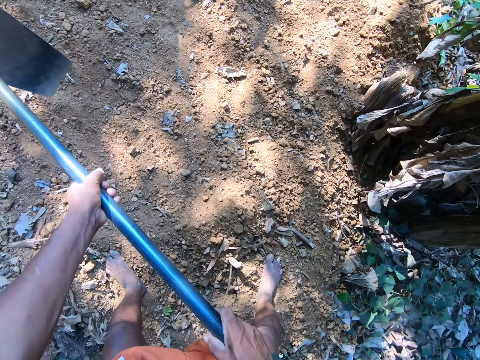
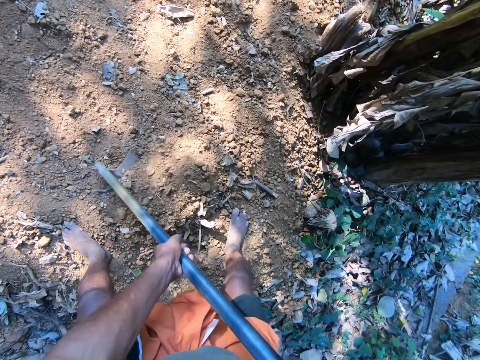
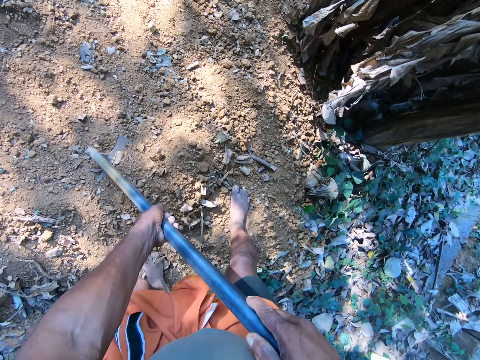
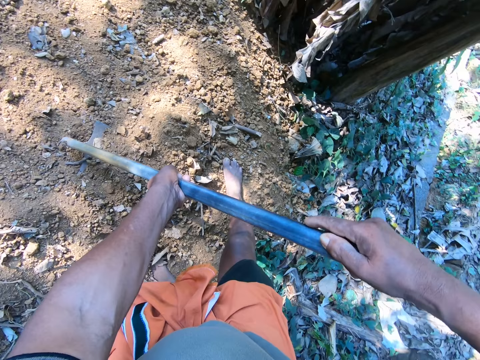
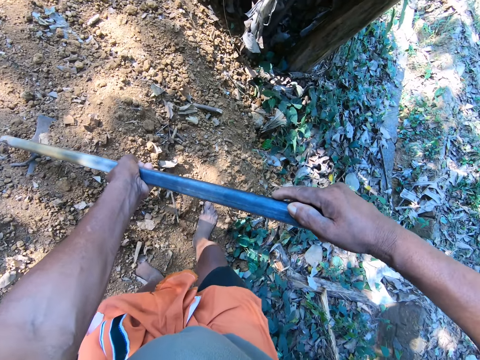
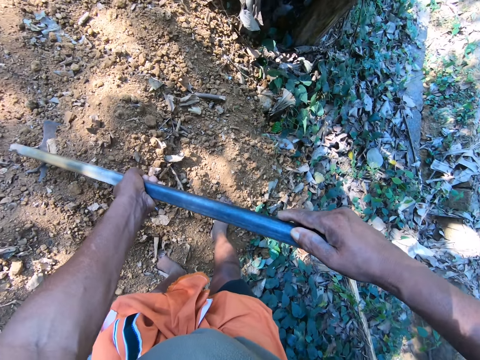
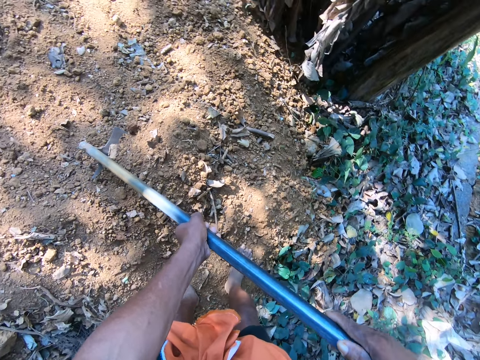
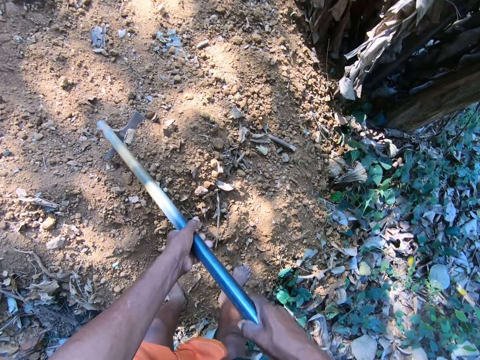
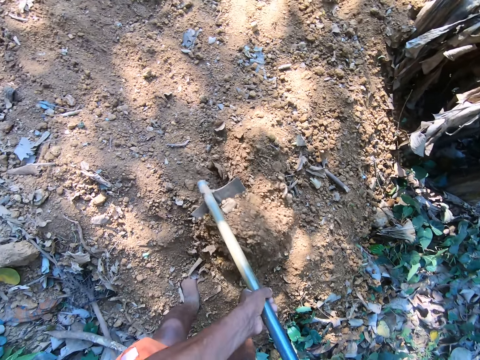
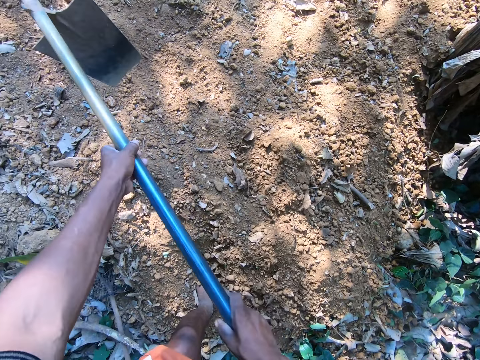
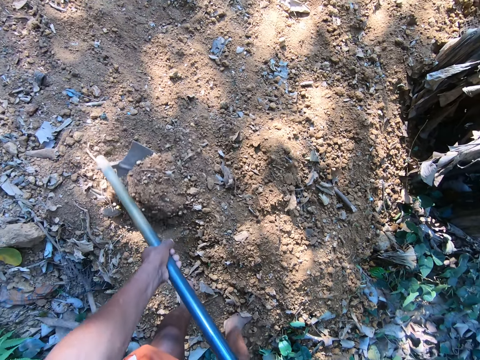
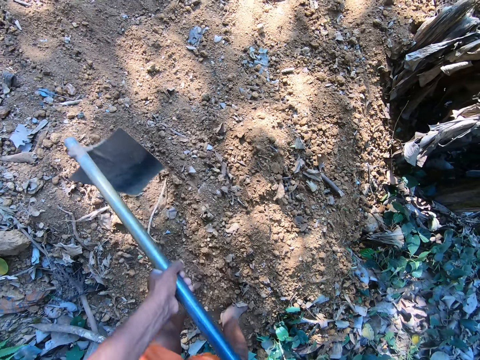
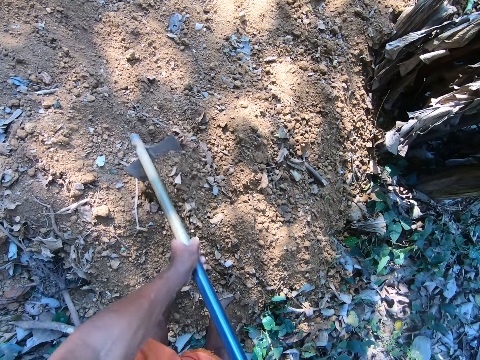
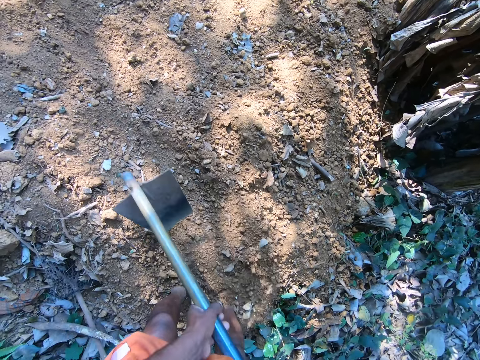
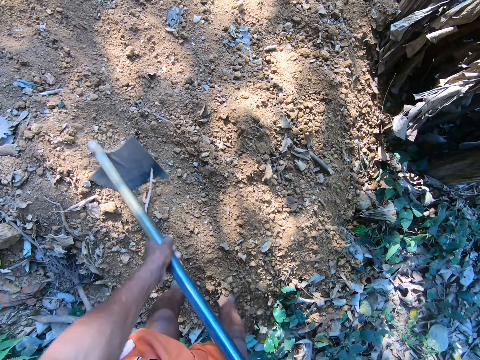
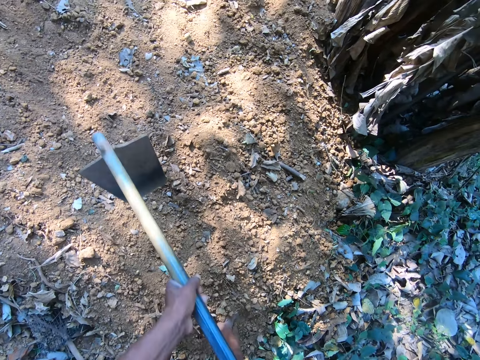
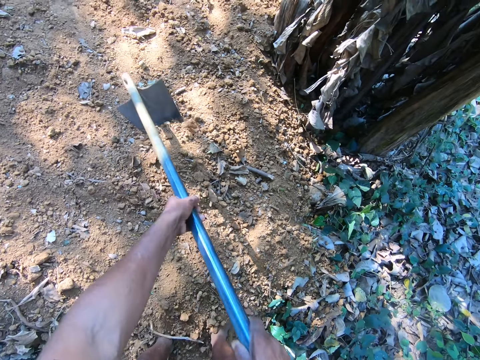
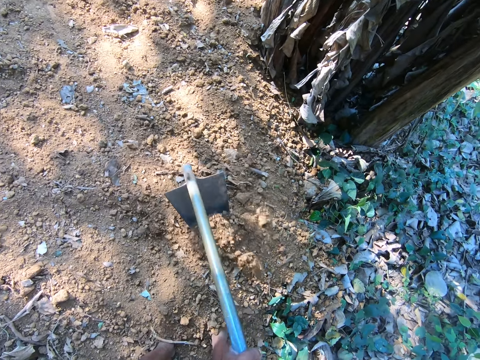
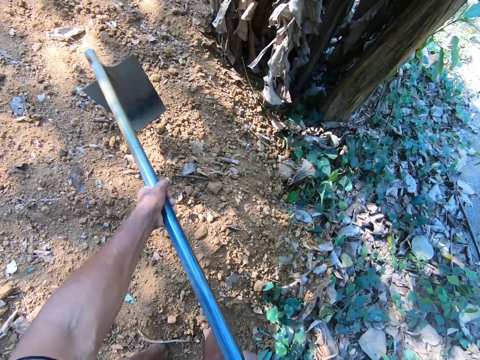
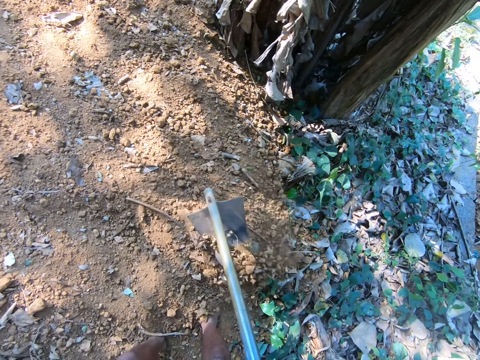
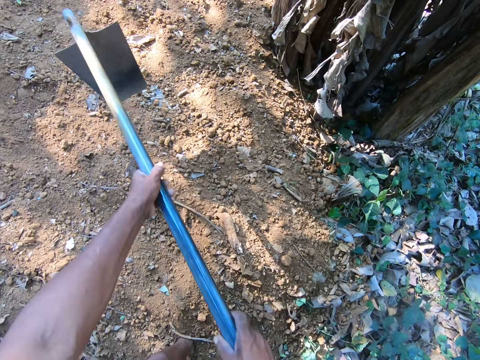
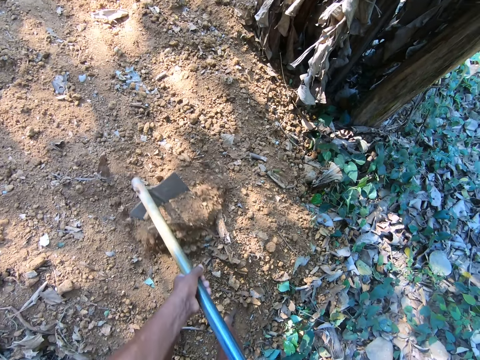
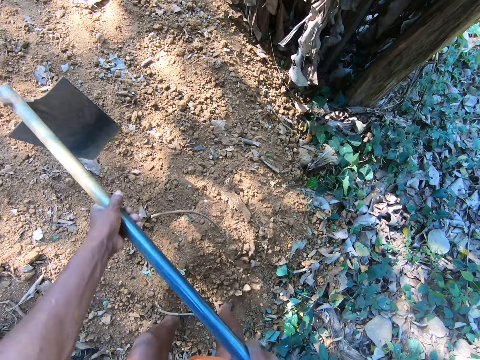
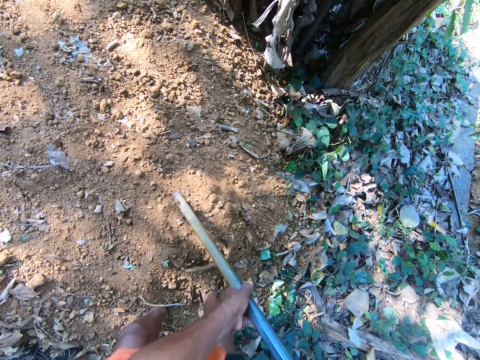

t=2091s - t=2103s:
The camera wearer adjusts the legs. They collect soil with a hoe and dig.

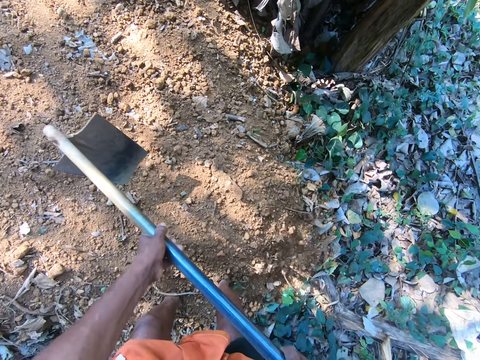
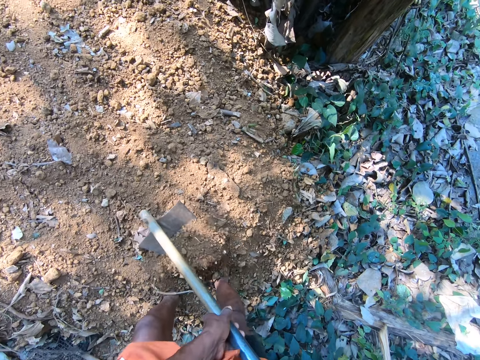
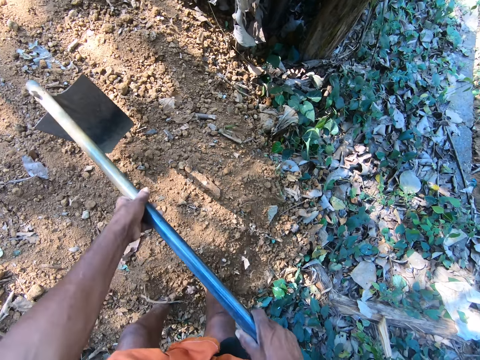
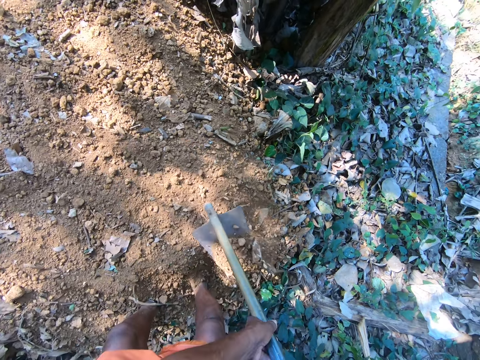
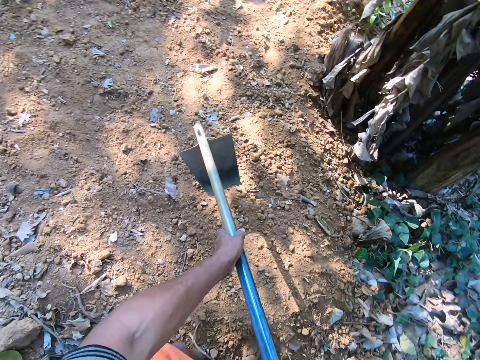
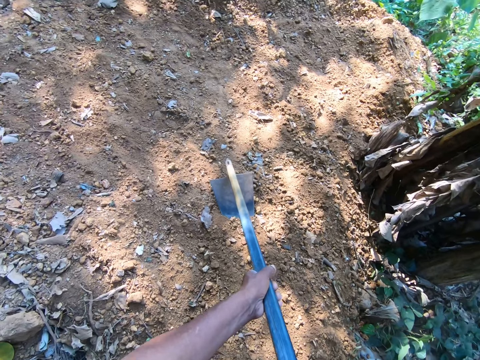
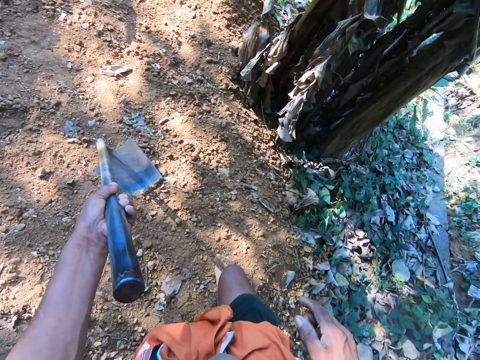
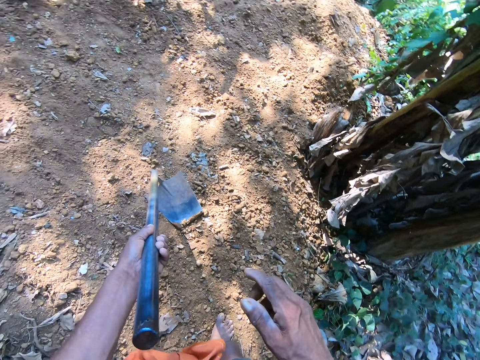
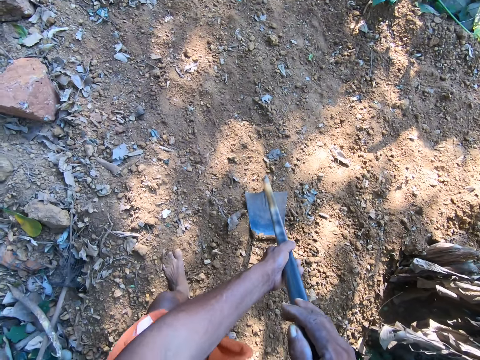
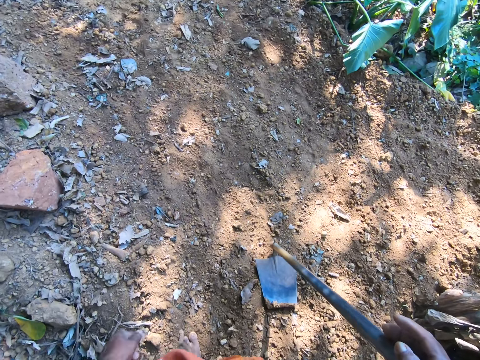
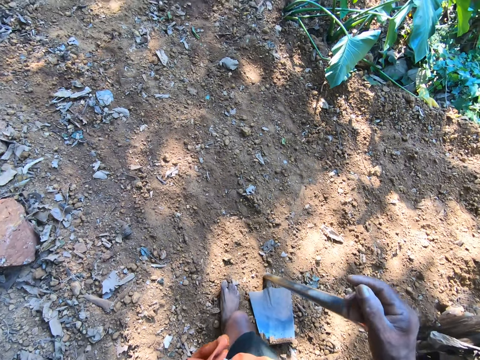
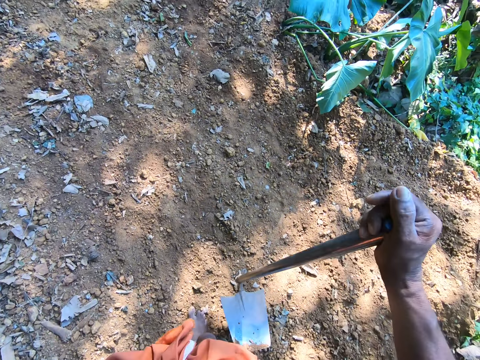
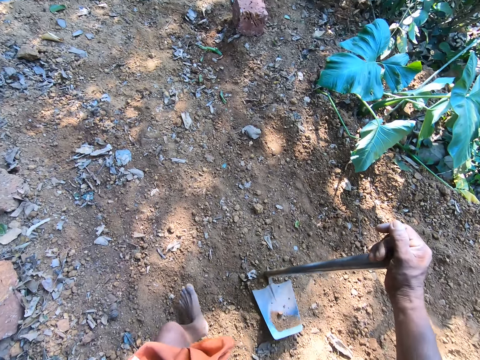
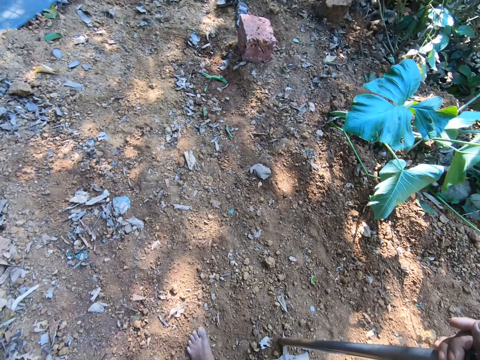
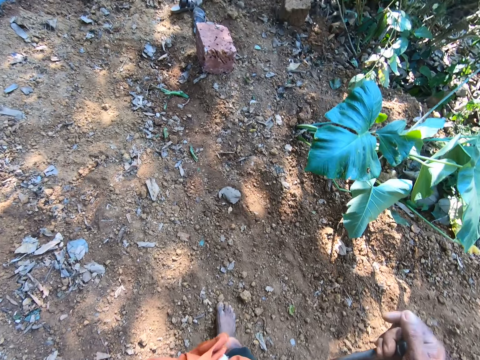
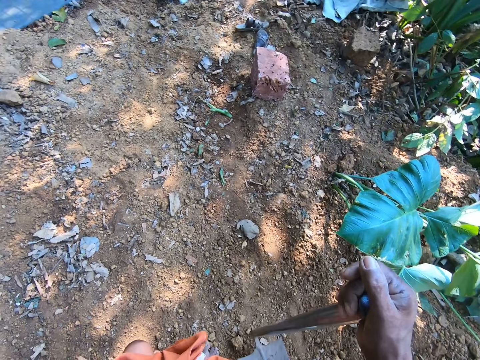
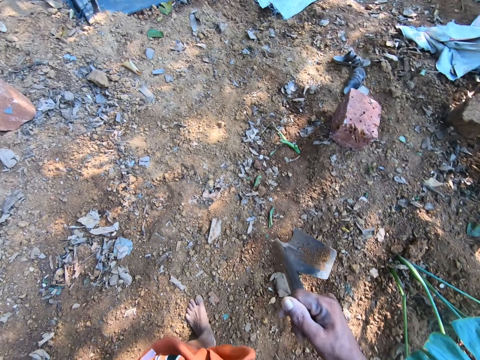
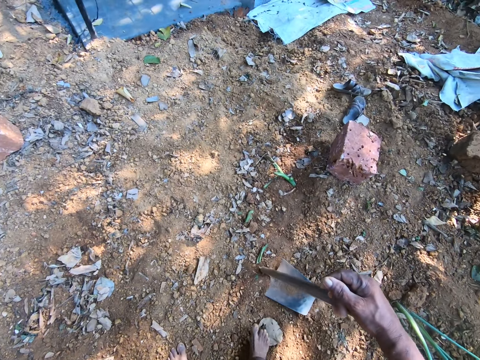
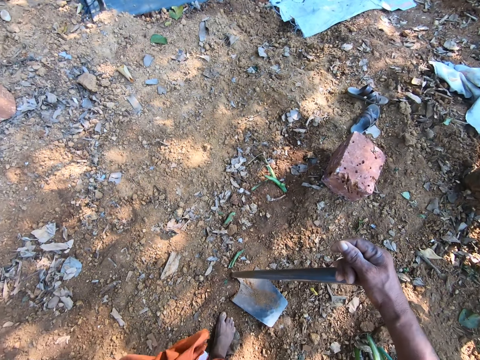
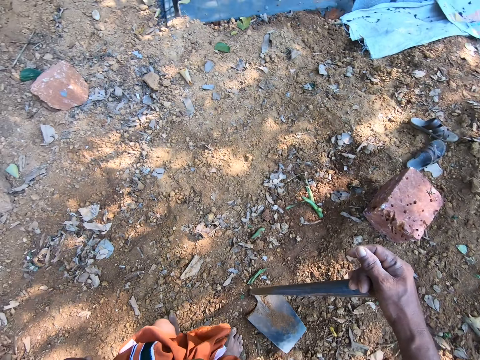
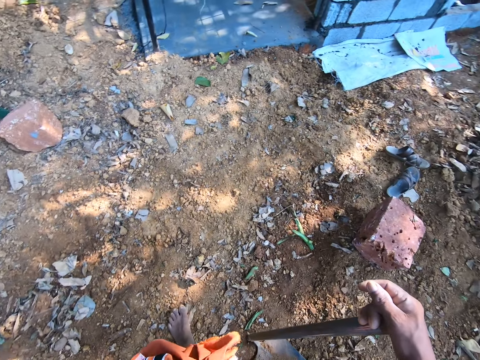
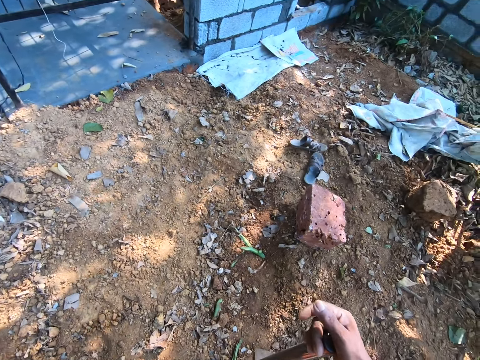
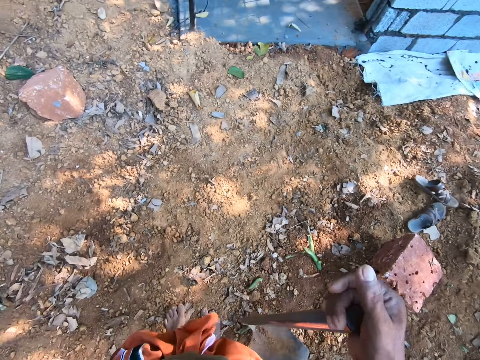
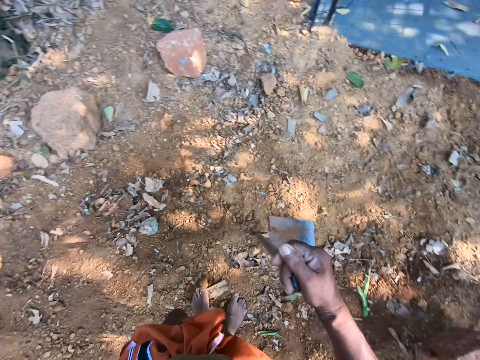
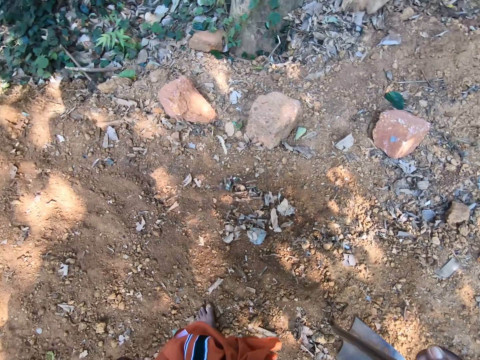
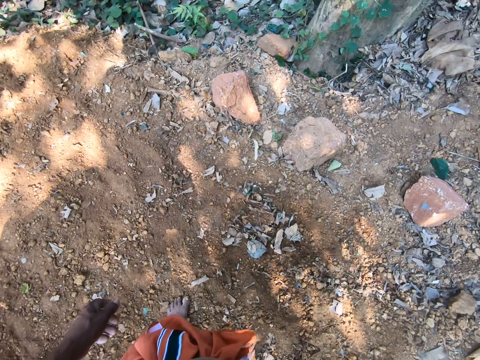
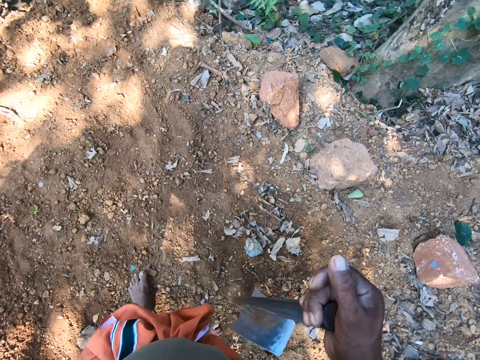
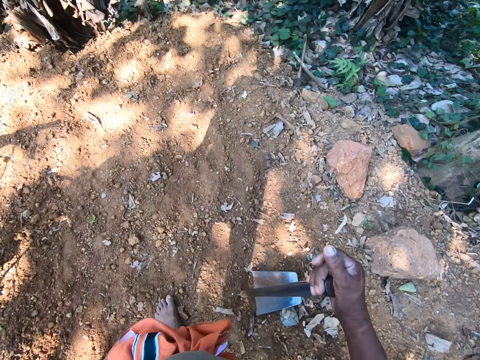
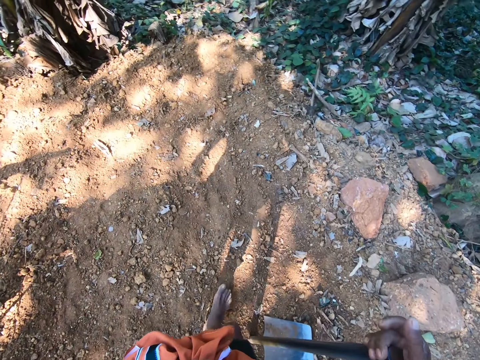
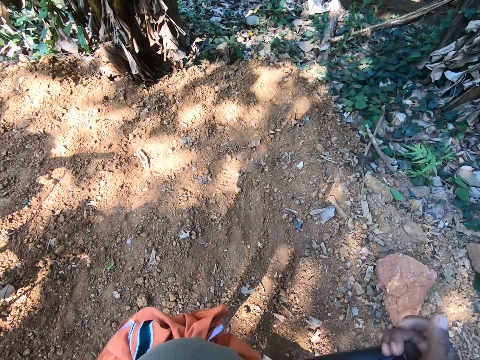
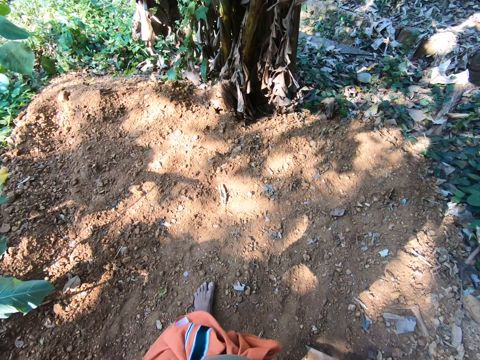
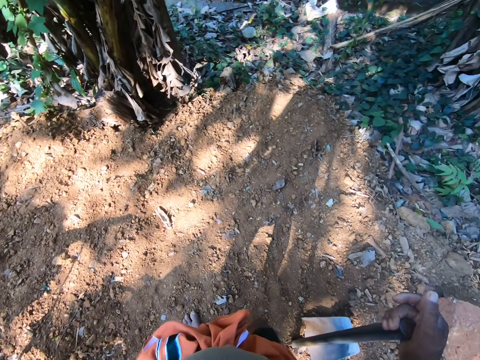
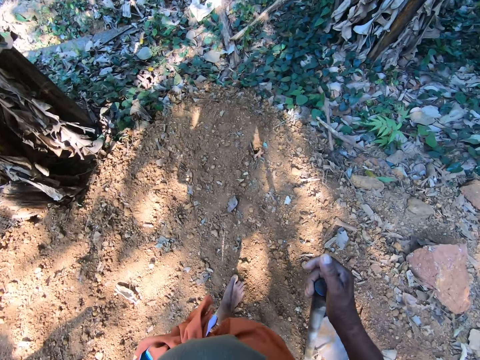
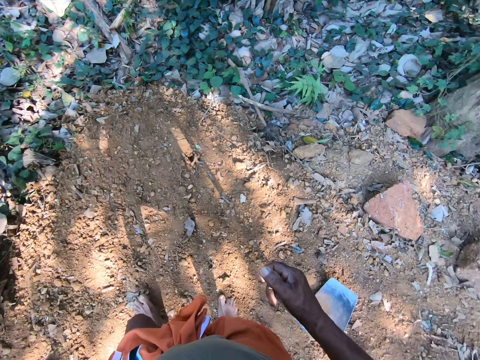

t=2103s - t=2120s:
The camera wearer holds the hoe on the ground with his left hand. He stretches his hand. He passes the hoe to his right hand with his left hand. He holds the handle with both hands. He drops his hand. He lifts the hoe from the ground with his right hand. He walks. He places the hoe on the ground with his right hand. He walks. He lifts the hoe from the ground with his right hand. He places the hoe on the ground with his right hand. He walks. He lifts the hoe from the ground with his right hand. He places the hoe on the ground with his right hand. He lifts the hoe from the ground with his right hand. He walks. He places the hoe on the ground with his right hand. He lifts the hoe from the ground with his right hand. He walks. He places the hoe on the ground with his right hand. He walks.
